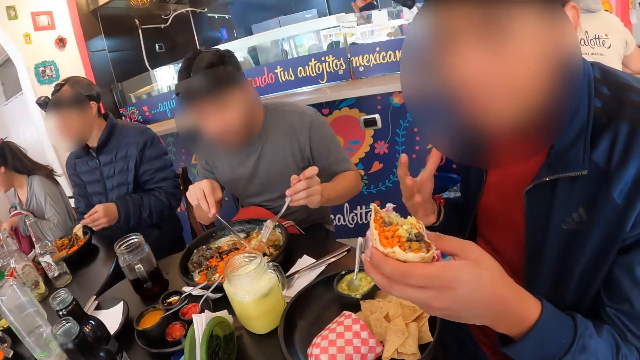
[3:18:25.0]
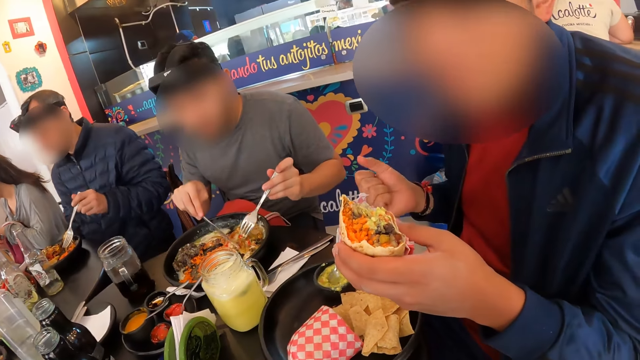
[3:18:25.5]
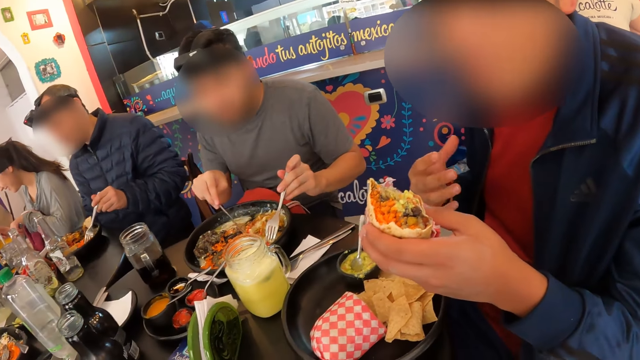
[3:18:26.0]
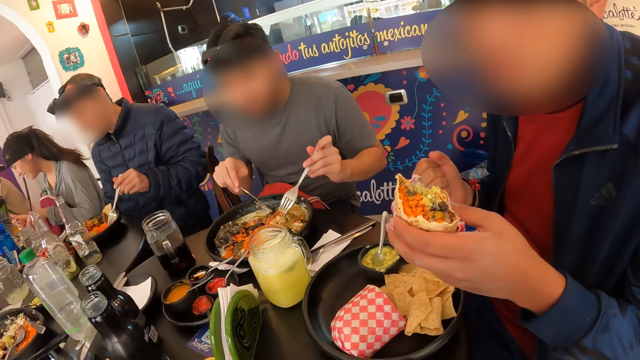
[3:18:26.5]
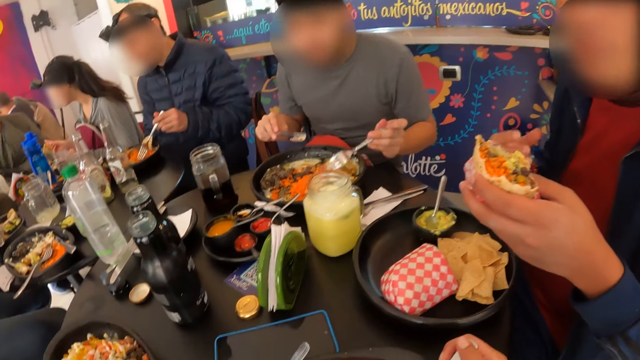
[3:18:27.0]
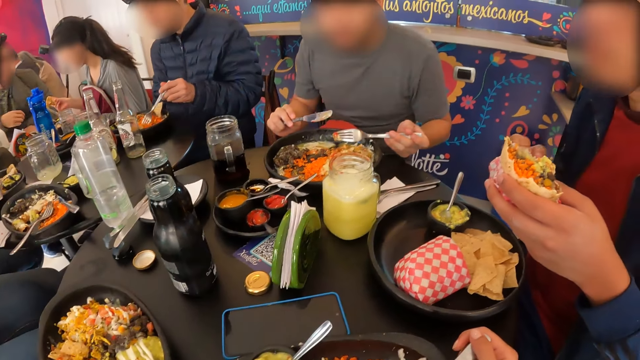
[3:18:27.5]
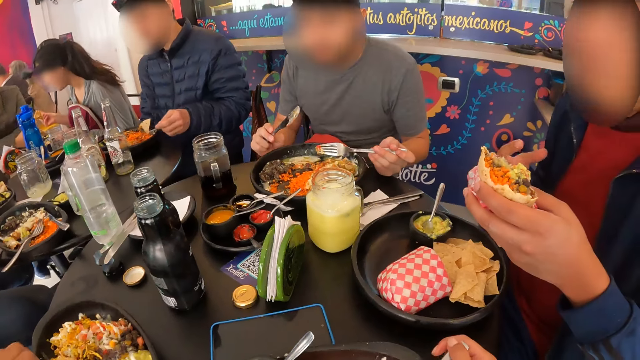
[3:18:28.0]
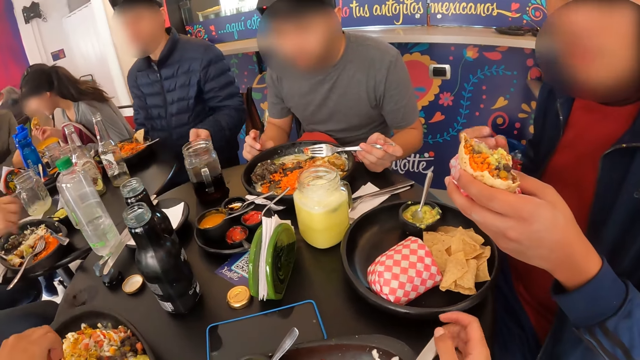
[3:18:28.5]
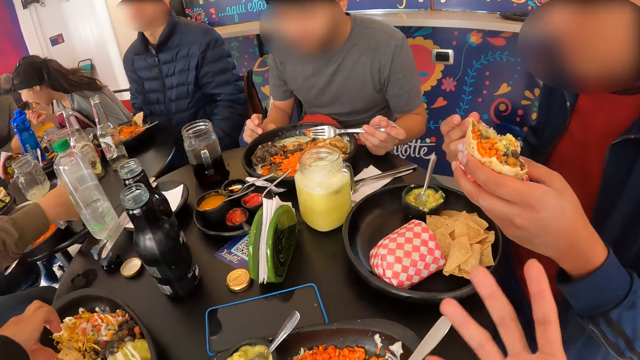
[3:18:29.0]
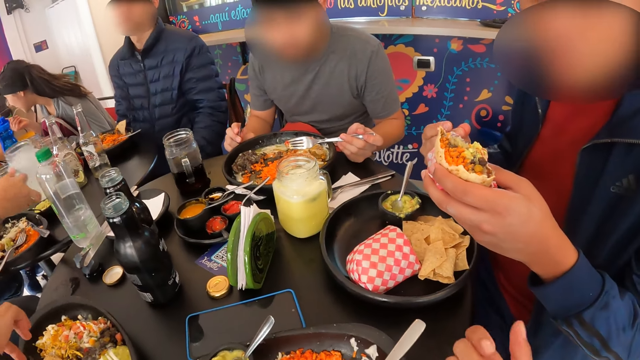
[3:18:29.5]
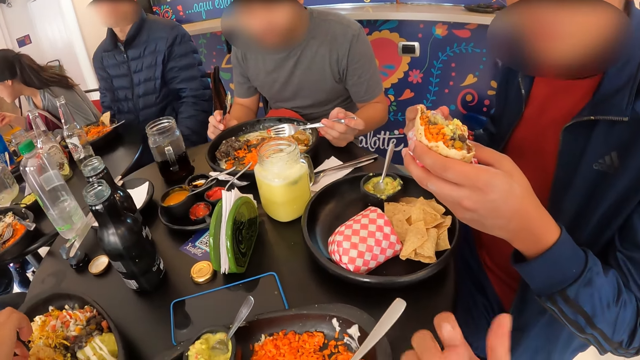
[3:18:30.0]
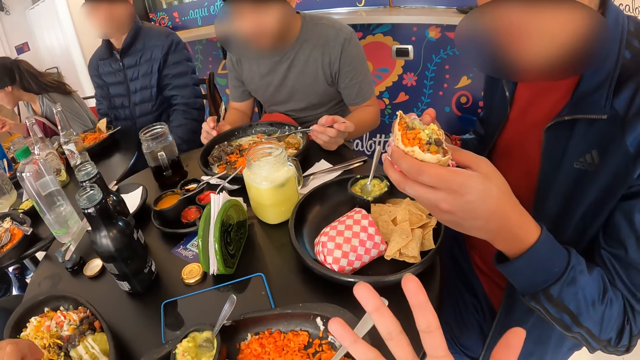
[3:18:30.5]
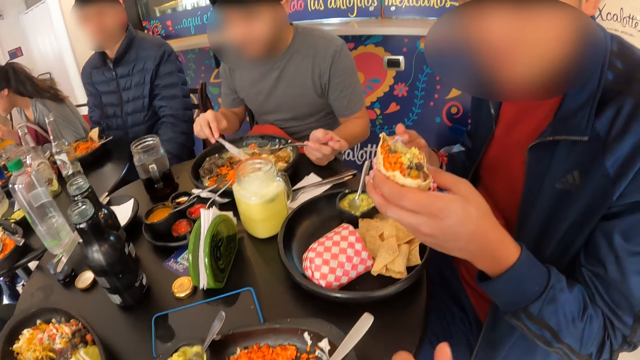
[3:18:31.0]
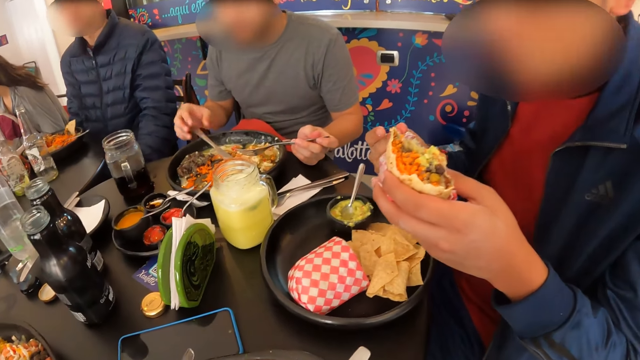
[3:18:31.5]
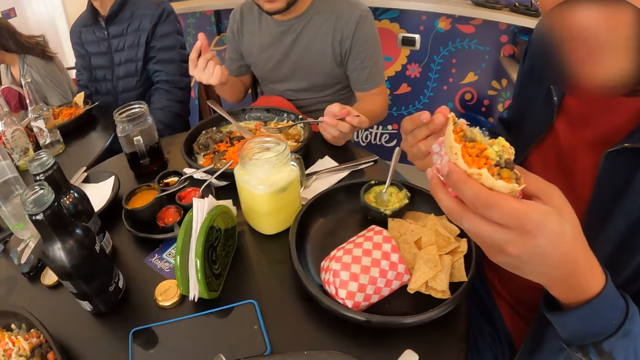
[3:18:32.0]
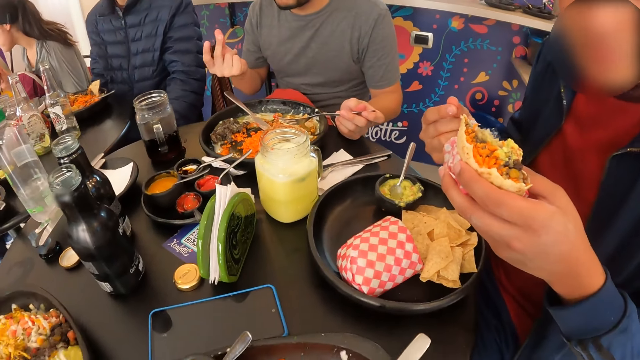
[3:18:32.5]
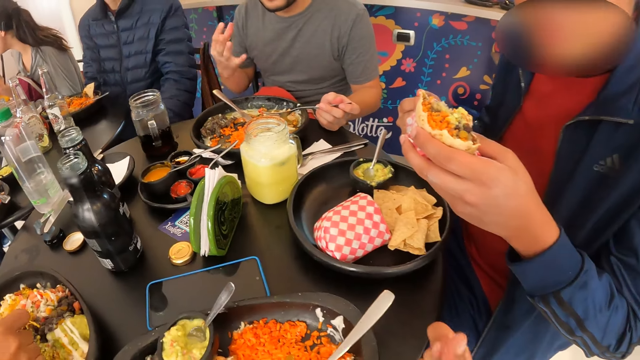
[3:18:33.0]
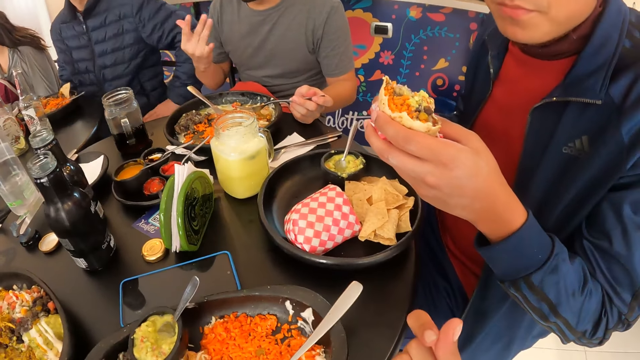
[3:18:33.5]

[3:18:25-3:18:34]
The camera wearer interacts with a man. A woman picks up a glass cup from the table with her right hand.

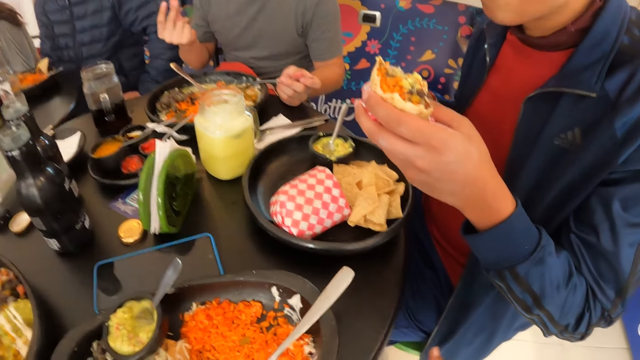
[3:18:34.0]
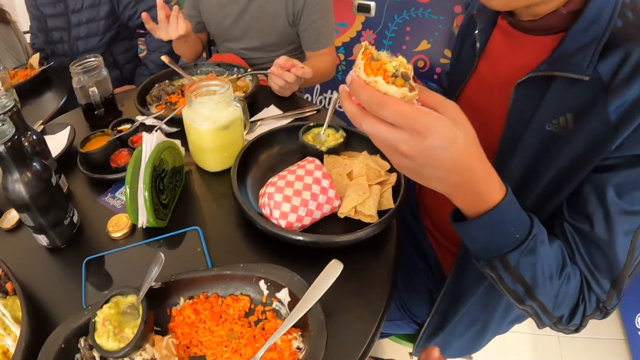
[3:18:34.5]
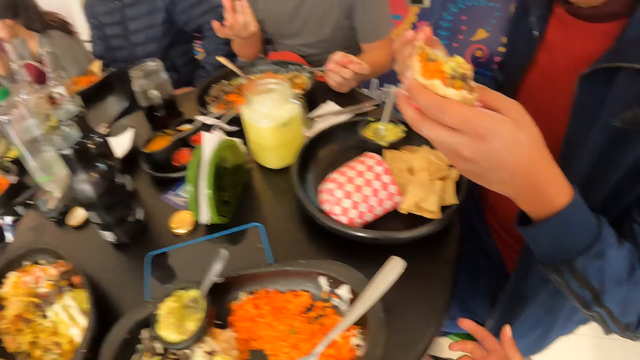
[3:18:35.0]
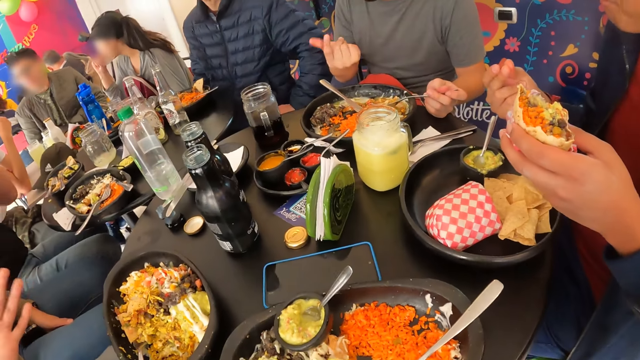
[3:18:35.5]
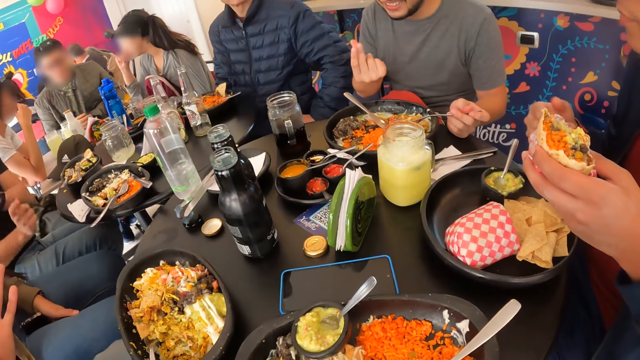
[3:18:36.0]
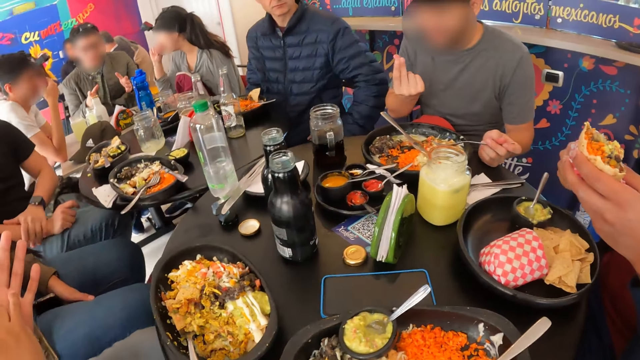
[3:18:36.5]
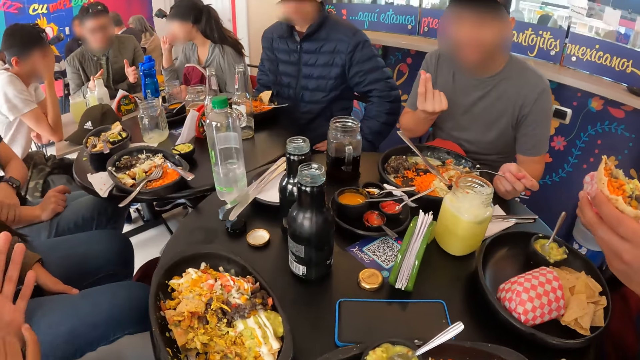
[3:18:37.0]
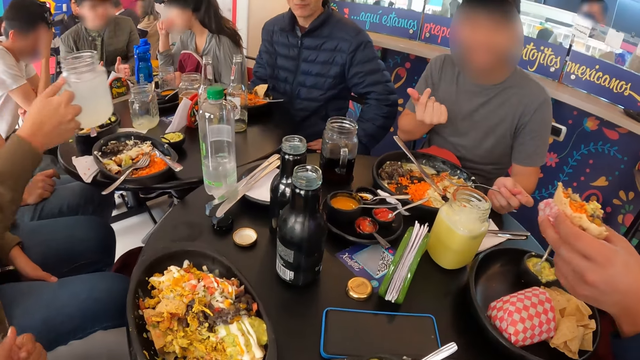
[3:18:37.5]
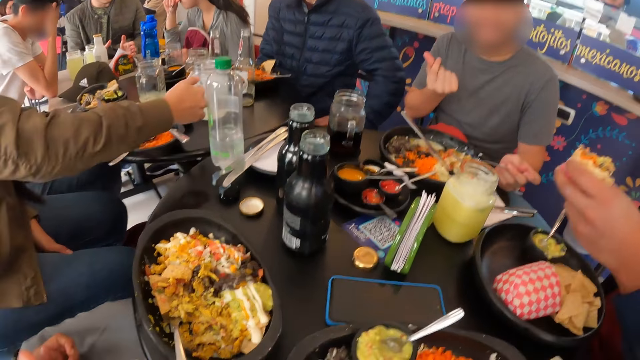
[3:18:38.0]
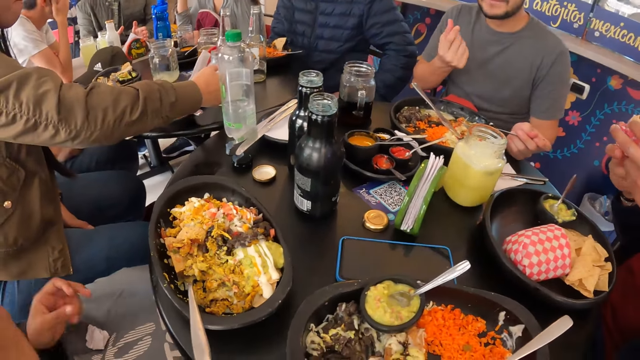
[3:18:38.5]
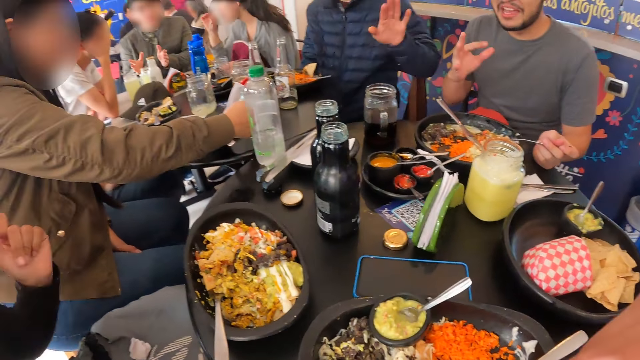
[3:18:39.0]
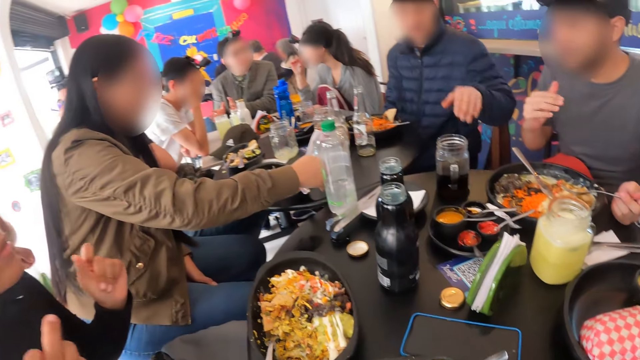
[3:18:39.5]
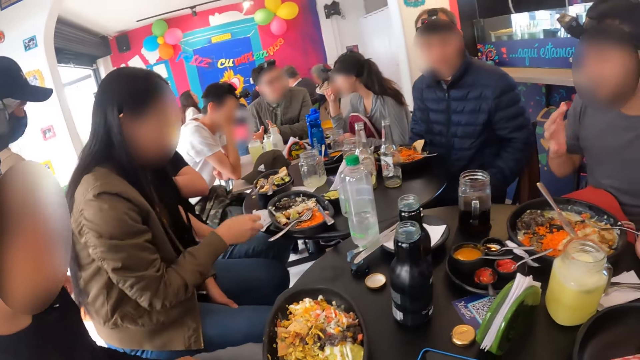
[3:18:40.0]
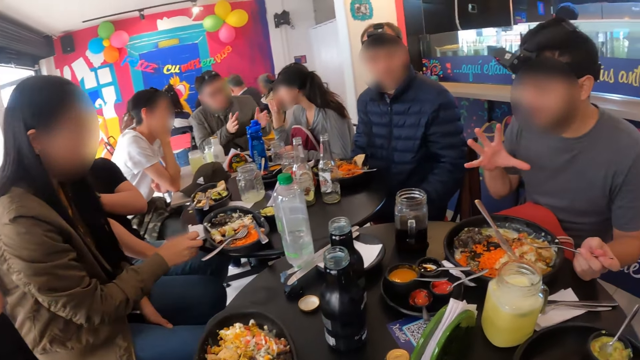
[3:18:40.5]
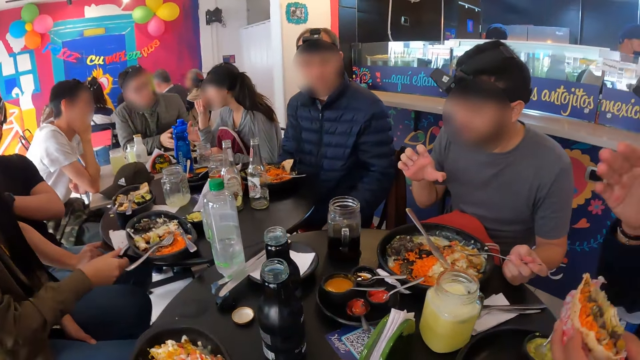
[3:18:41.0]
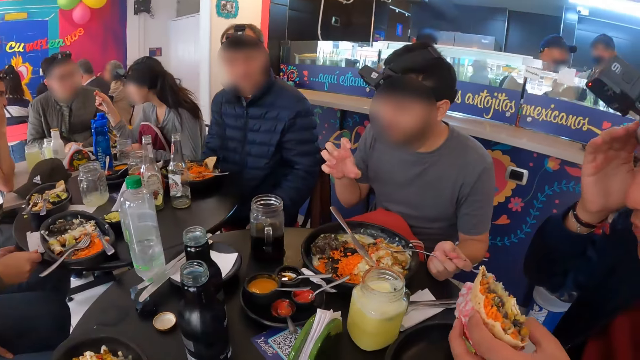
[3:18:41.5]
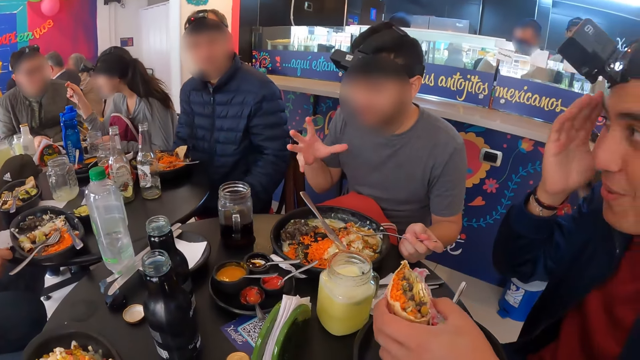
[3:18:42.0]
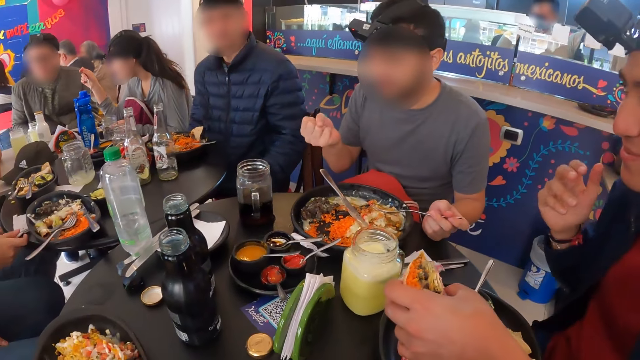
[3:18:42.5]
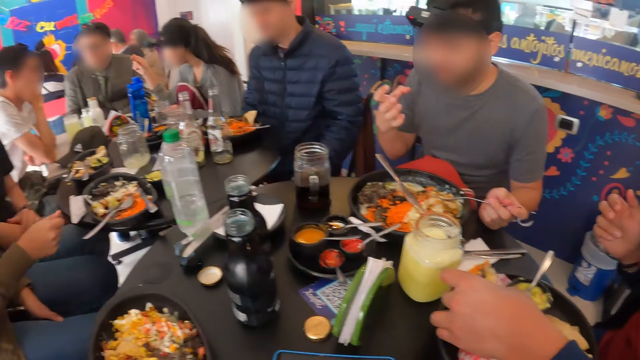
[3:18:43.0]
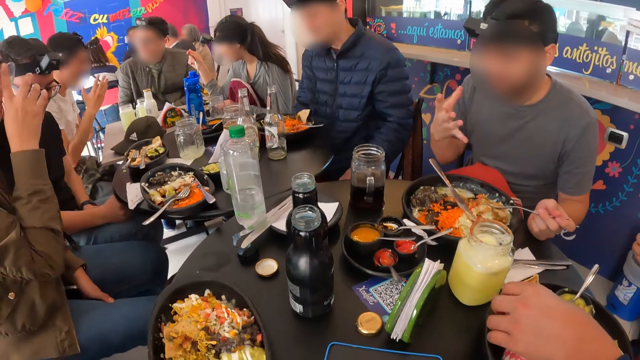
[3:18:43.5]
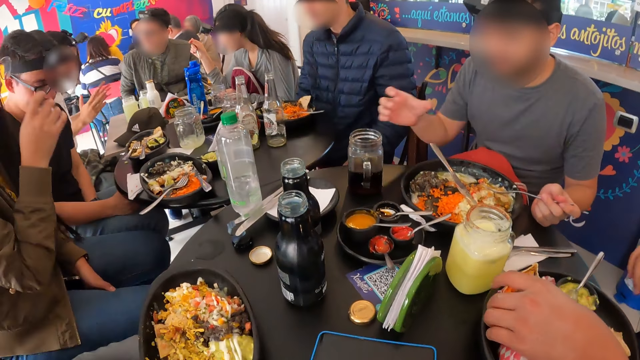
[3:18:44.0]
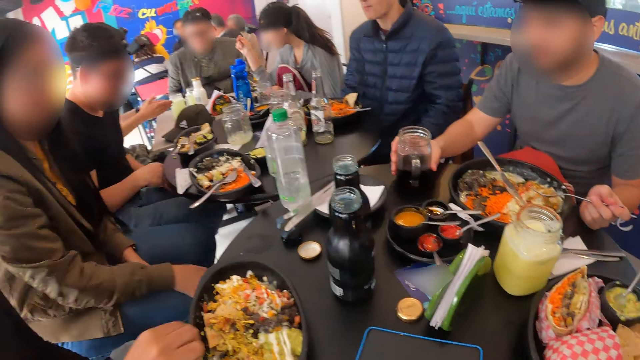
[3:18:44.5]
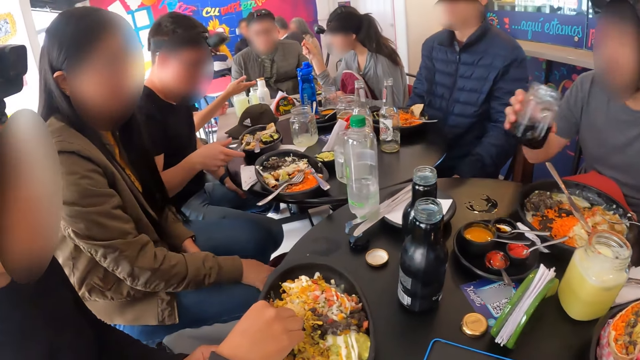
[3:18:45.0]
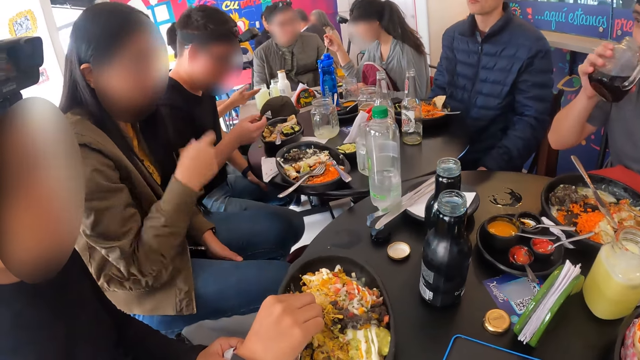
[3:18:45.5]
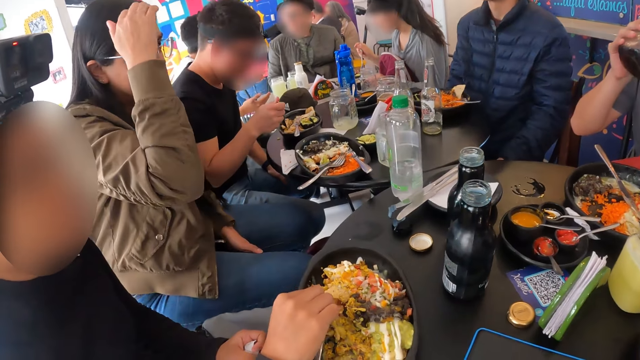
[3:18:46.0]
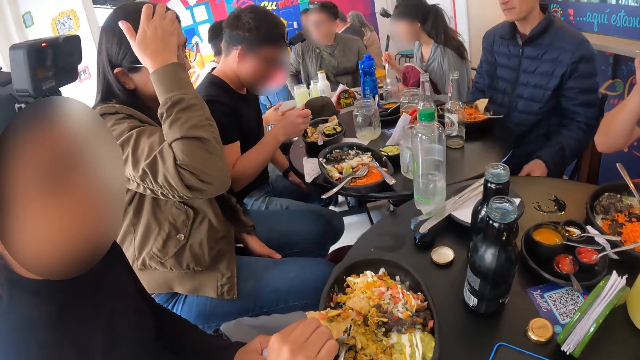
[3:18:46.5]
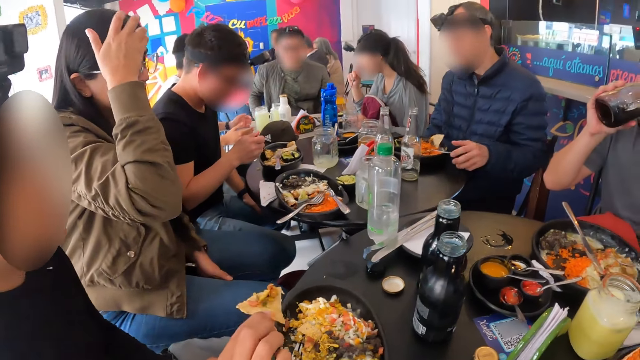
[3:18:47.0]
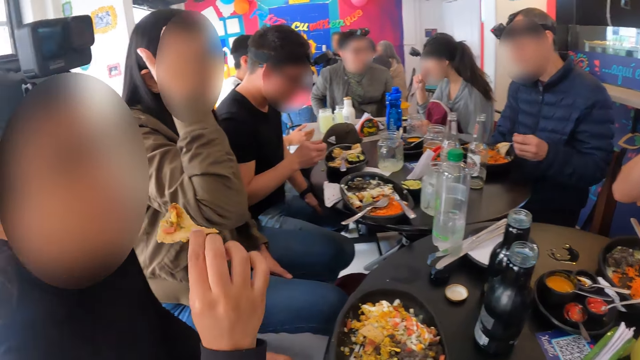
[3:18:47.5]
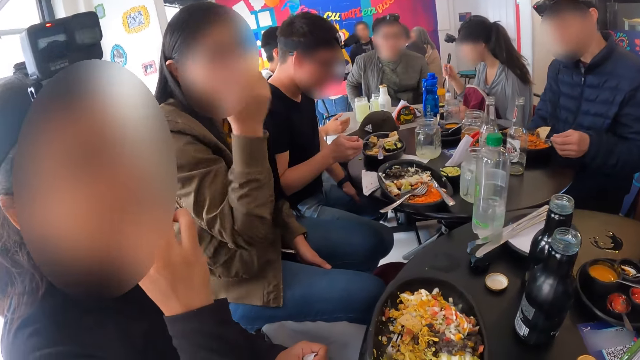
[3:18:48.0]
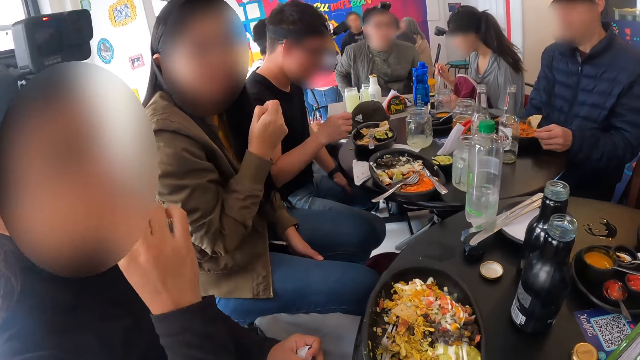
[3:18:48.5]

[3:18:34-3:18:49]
A man talks to the camera wearer. A woman drops the glass cup on the table with her right hand. Another man talks to the camera wearer. A third man picks up the glass cup from the table with his right hand. The third man drinks from the glass cup in his right hand. The woman touches her hair with her right hand.
